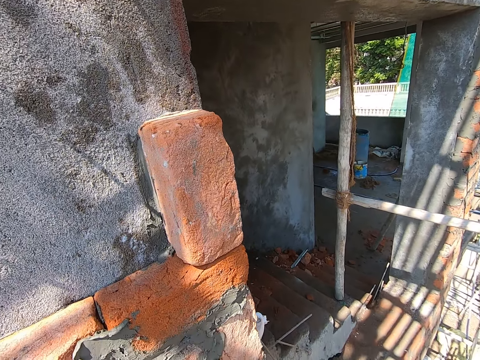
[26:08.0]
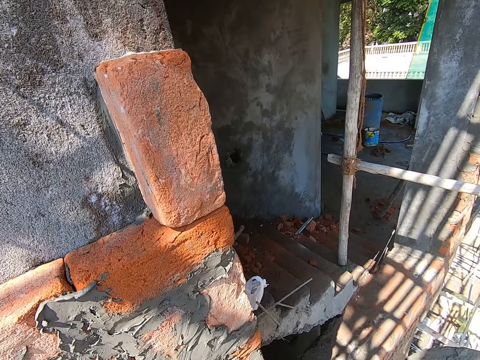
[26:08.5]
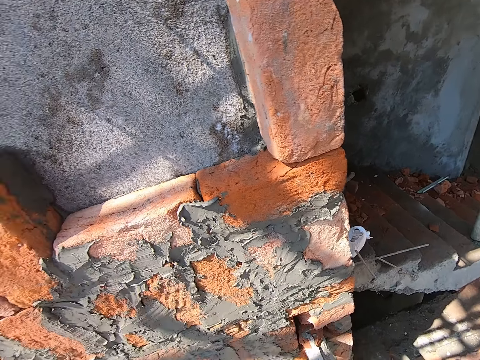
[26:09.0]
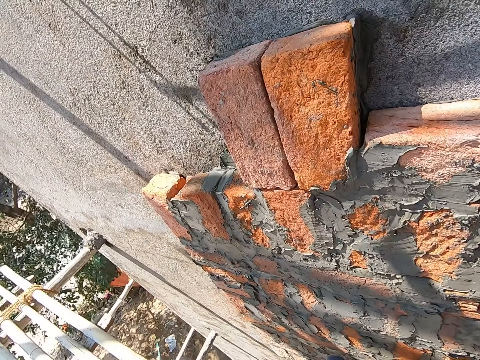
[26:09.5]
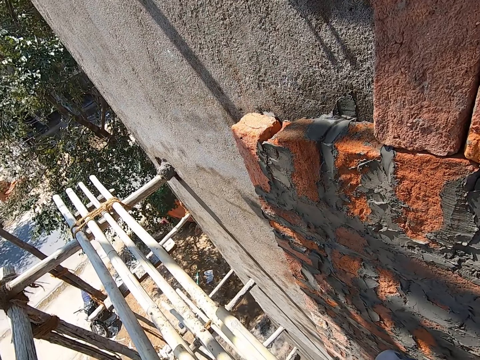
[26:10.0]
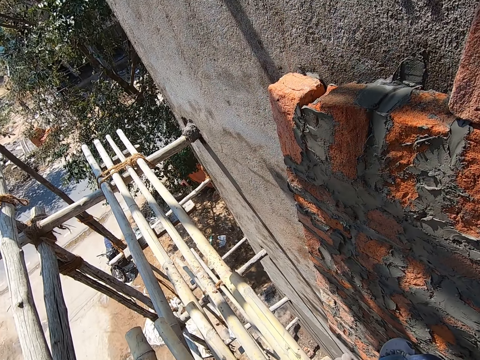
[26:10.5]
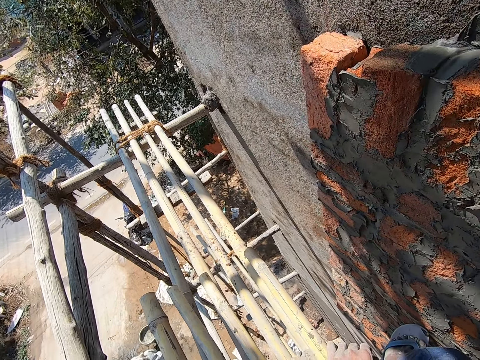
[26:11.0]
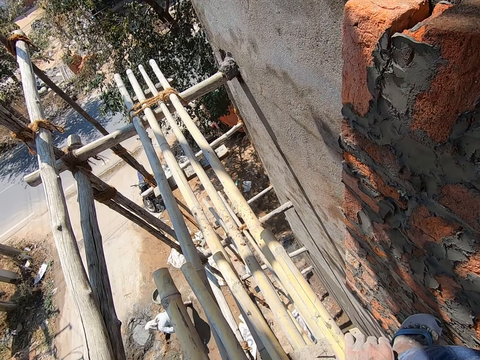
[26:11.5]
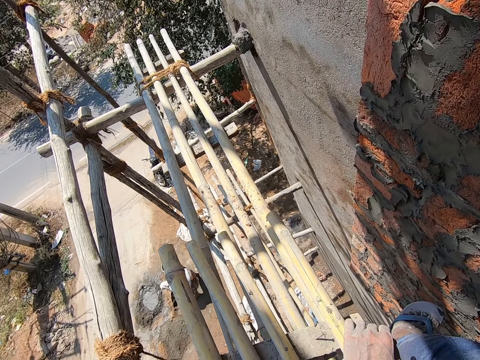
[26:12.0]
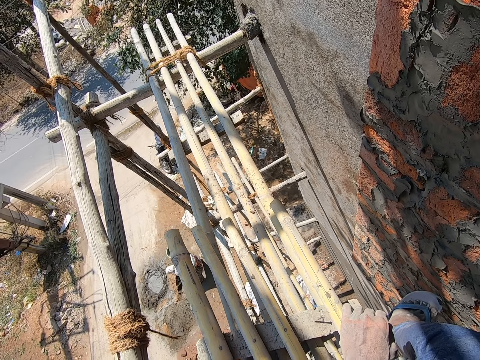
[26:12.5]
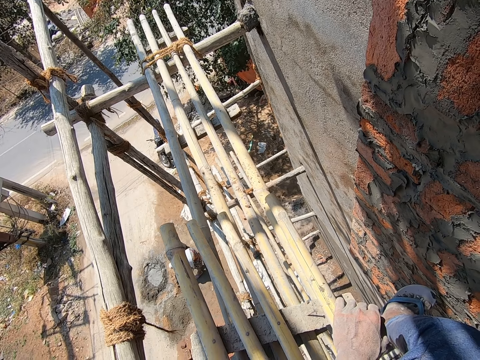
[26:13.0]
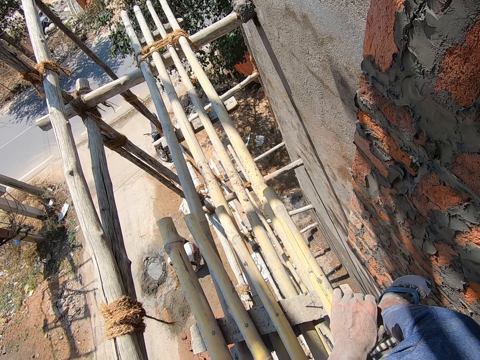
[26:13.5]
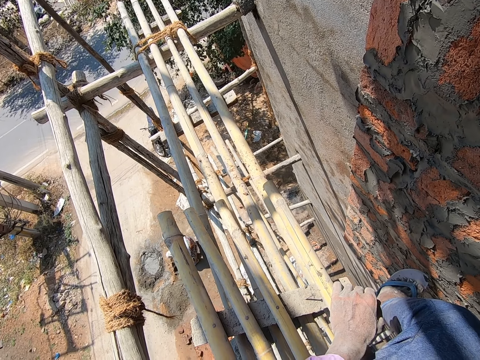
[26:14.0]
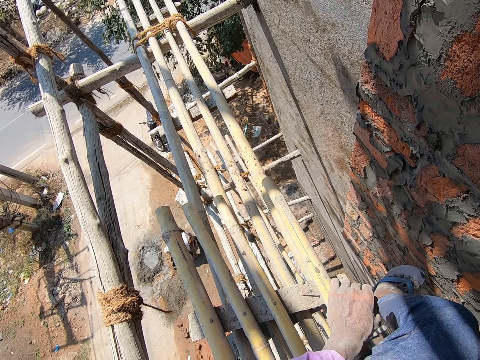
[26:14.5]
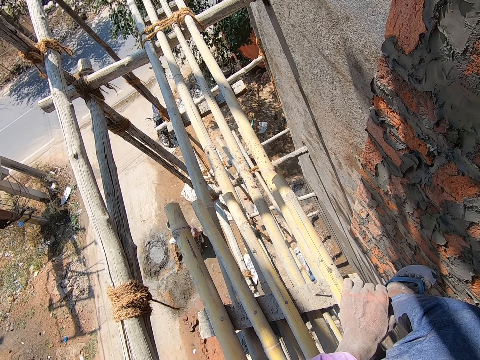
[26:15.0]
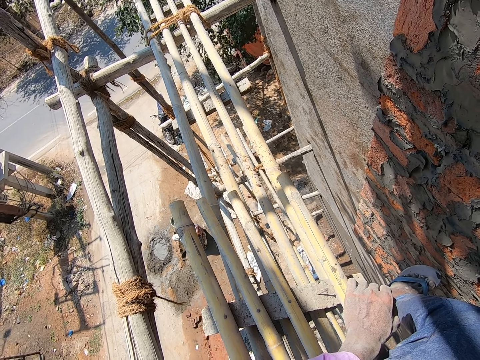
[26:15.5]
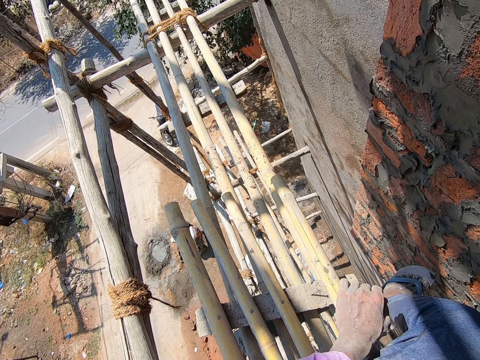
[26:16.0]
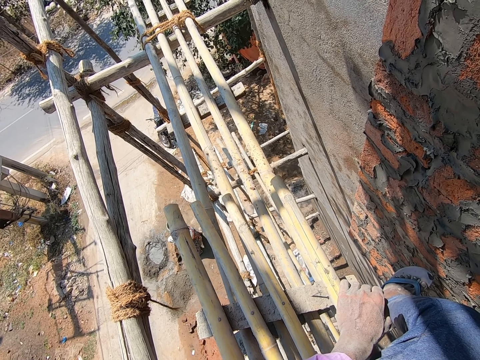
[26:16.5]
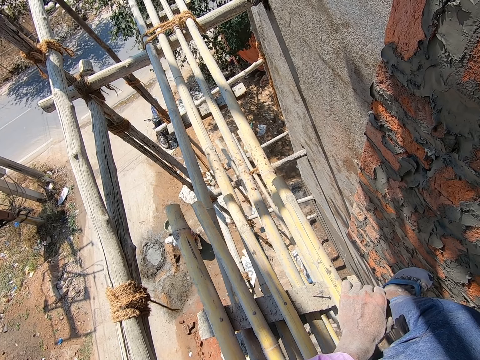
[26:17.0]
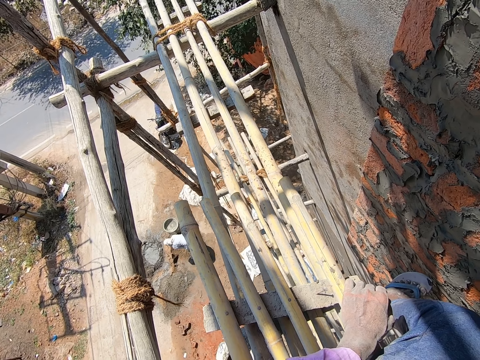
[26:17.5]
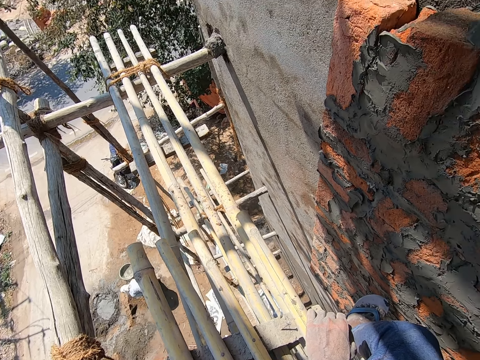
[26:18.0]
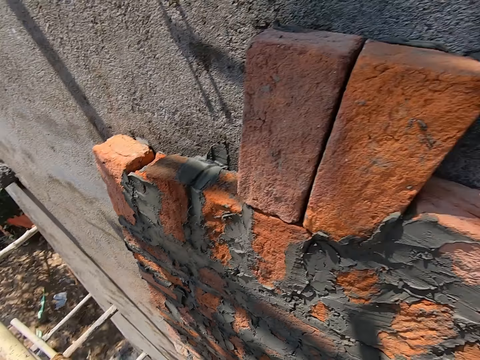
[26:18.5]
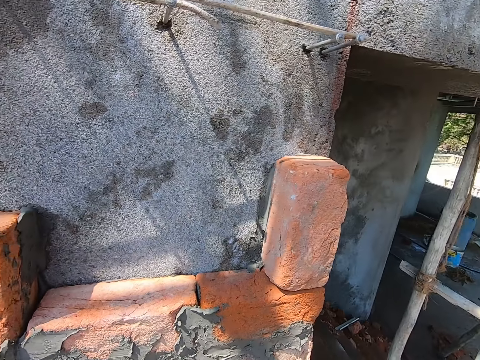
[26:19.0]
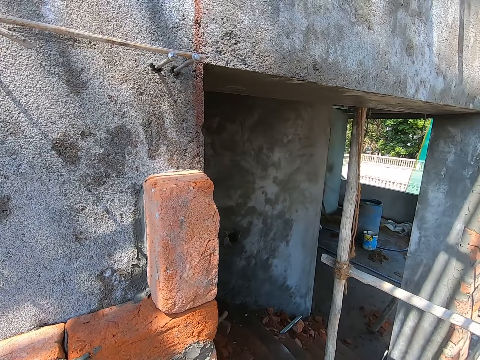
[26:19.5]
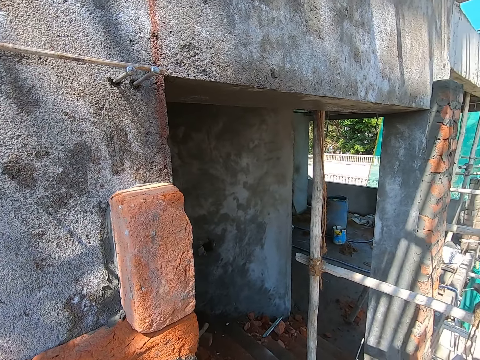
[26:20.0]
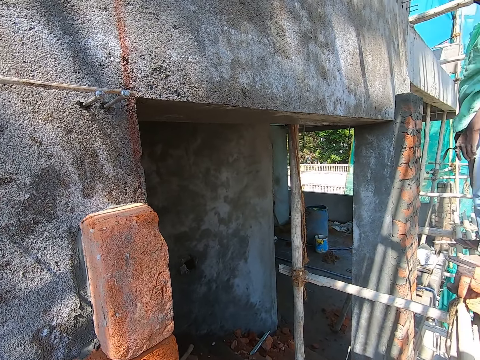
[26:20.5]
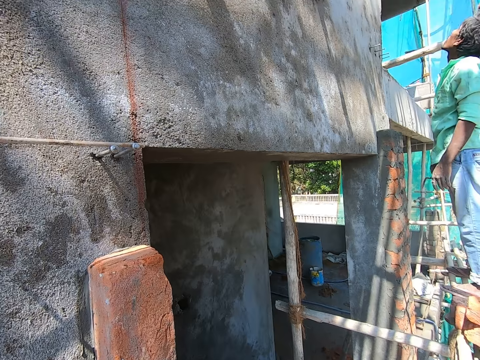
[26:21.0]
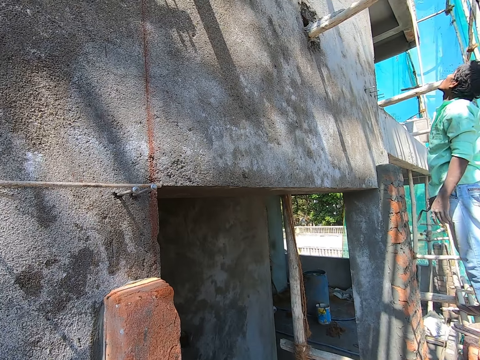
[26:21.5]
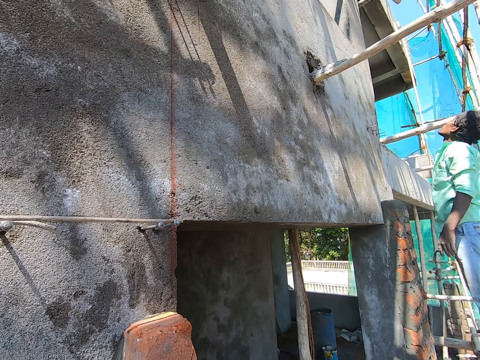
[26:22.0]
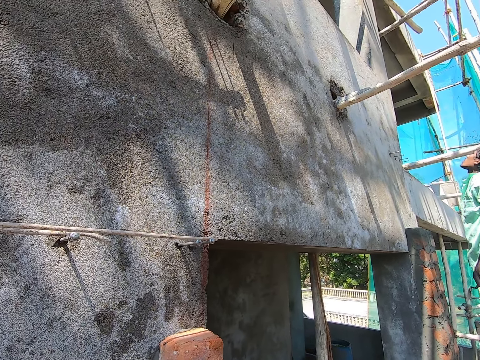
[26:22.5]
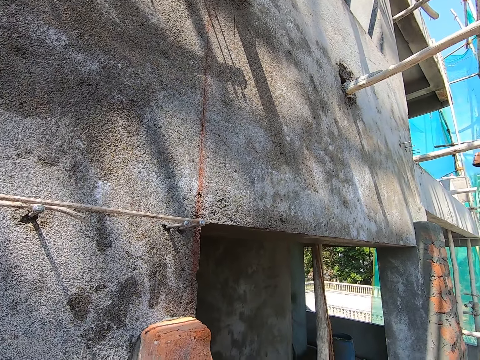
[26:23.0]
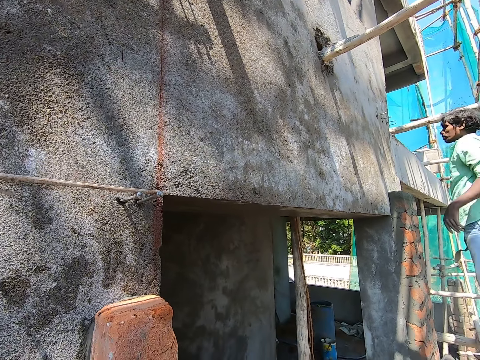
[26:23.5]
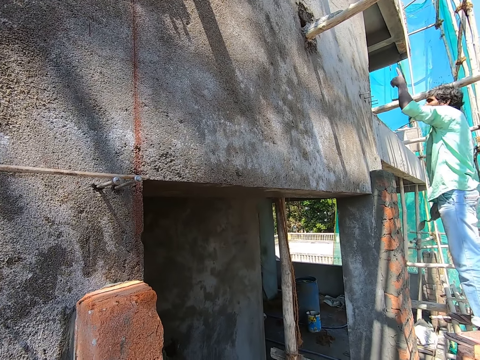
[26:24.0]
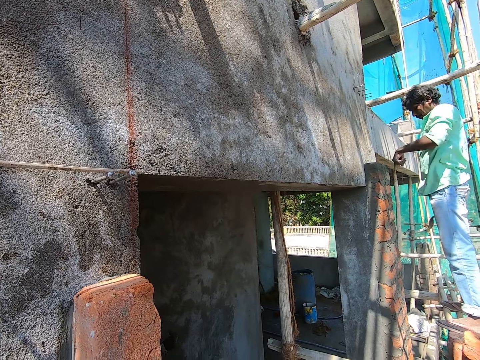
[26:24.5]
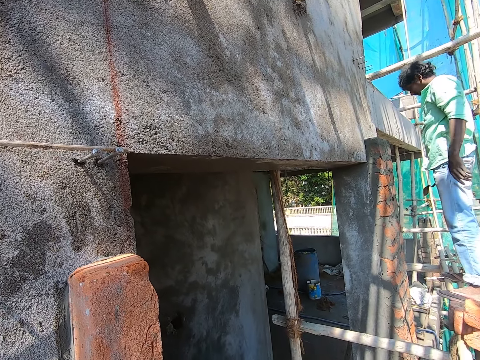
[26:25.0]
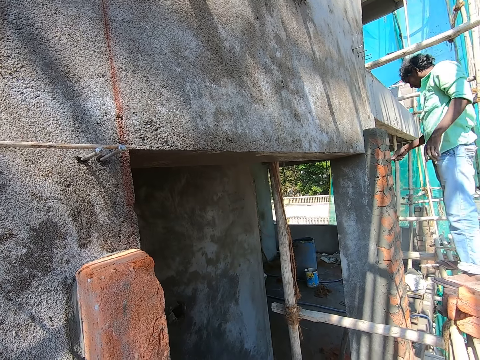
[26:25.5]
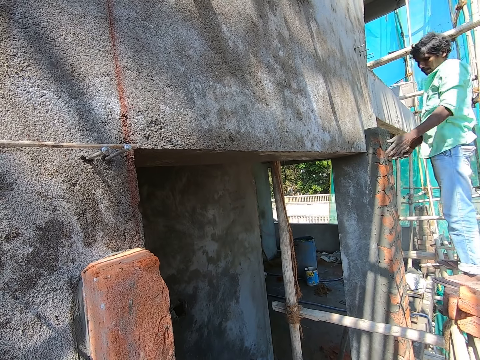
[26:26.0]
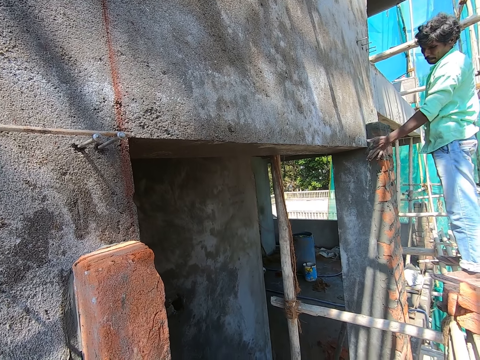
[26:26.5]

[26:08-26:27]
The camera wearer looks at the bricks. They look on the other side. They talk to a man. The man gestures with his hand.

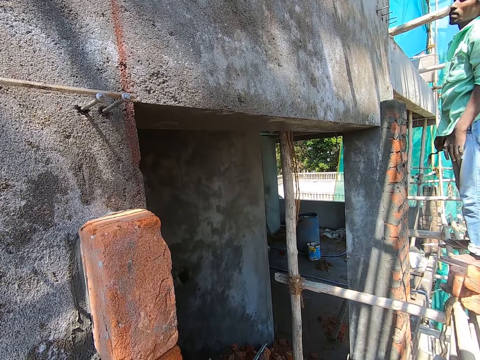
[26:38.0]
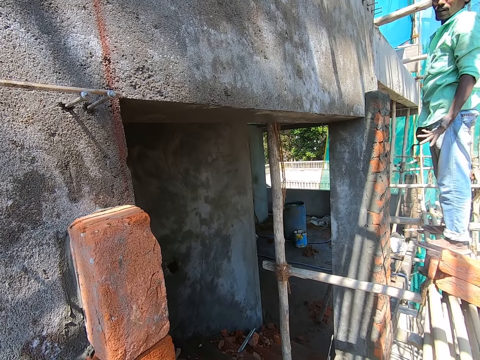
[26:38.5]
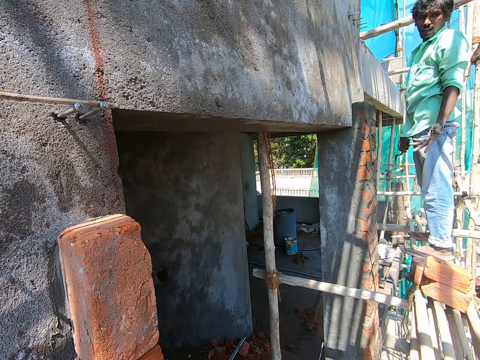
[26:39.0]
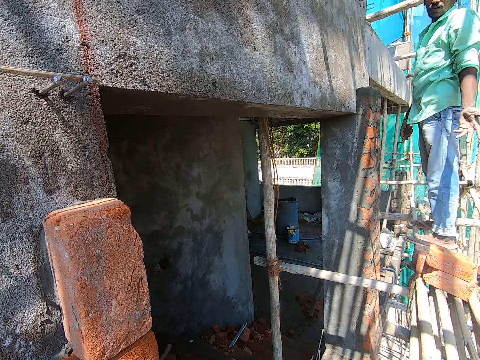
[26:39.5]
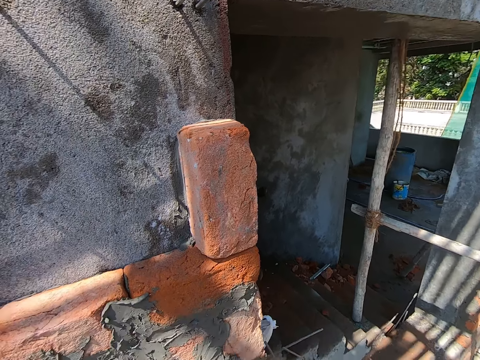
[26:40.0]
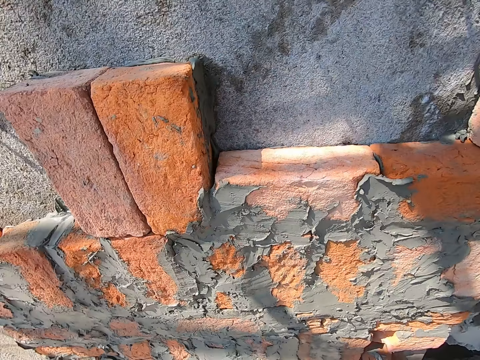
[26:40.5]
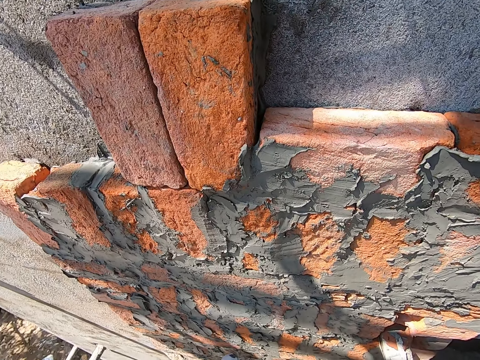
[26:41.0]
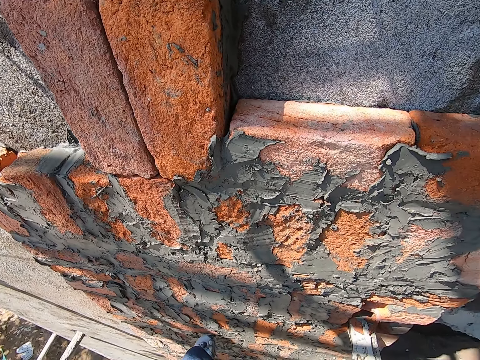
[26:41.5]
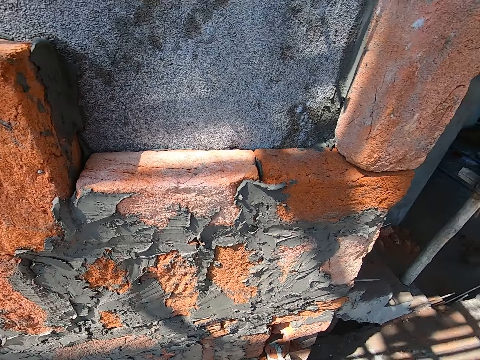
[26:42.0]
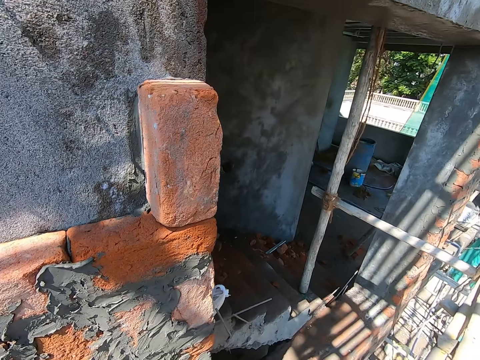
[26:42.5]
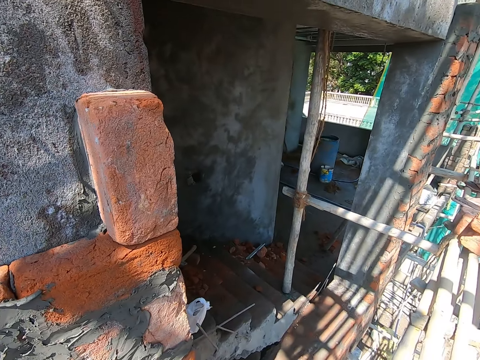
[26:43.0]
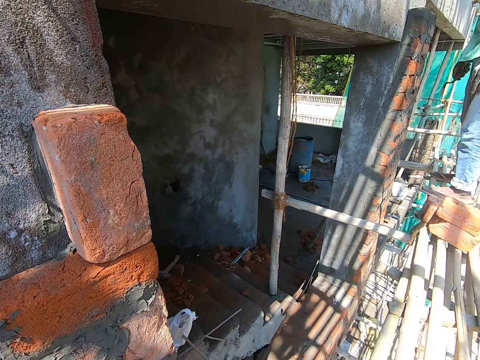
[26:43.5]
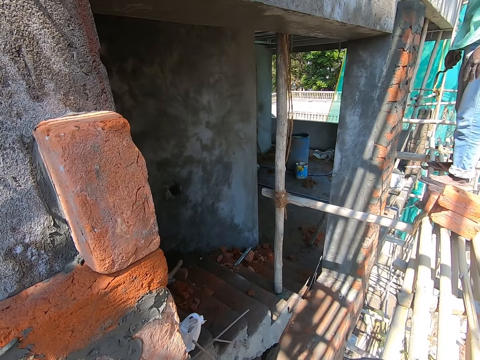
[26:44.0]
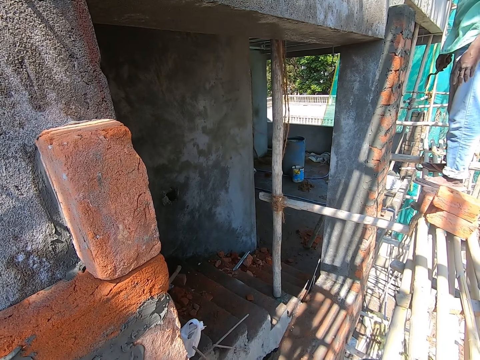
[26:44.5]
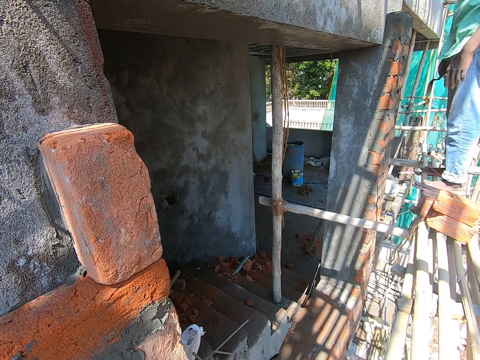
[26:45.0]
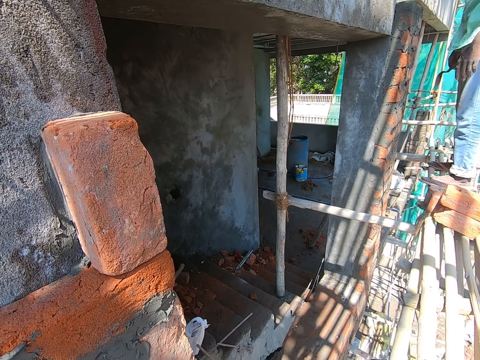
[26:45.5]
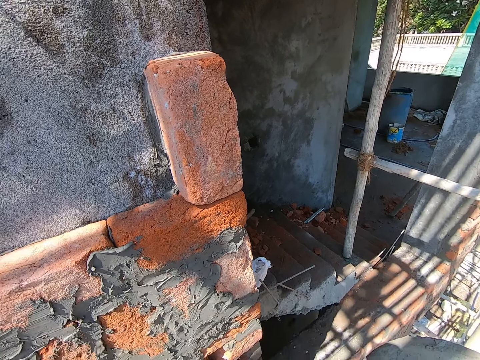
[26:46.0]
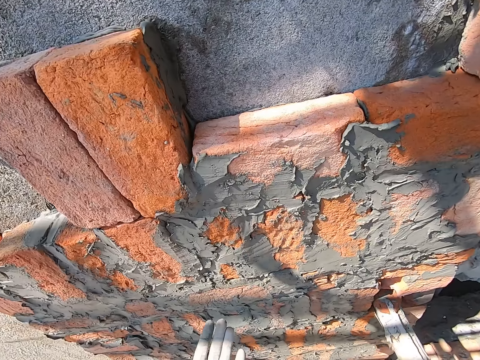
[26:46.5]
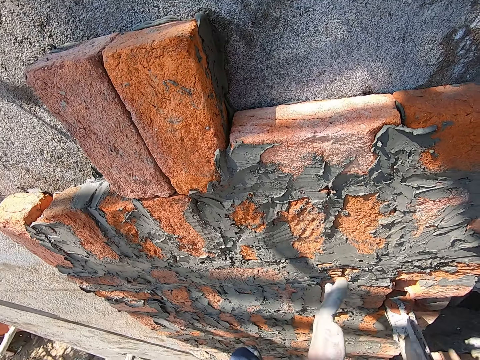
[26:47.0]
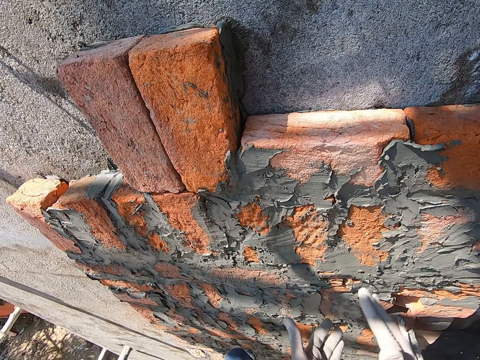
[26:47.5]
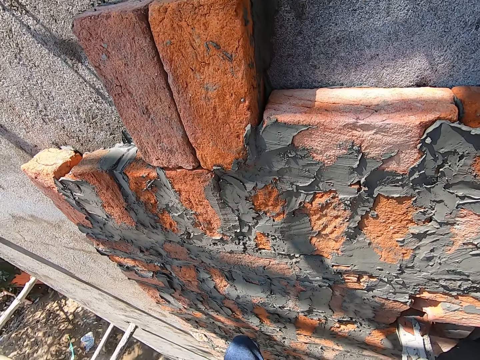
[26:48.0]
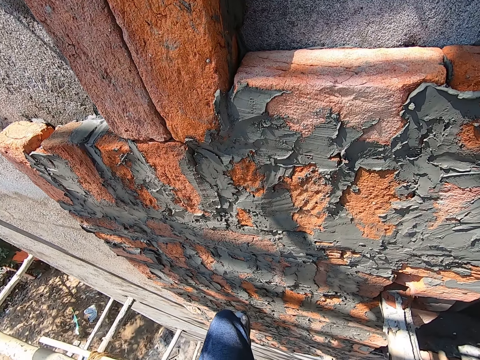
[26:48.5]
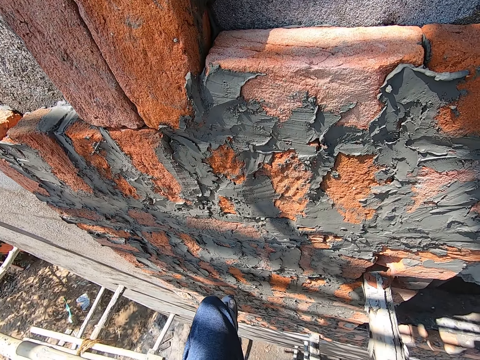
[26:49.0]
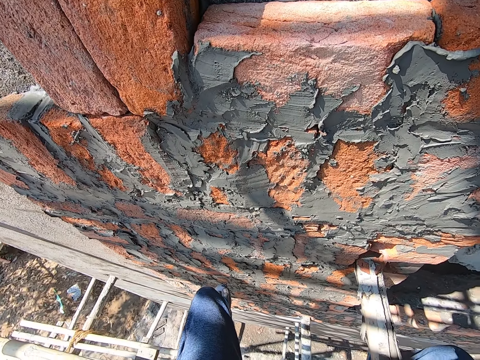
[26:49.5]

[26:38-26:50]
A man talks to the camera wearer. The camera wearer looks around the construction. They rub both hands together.
